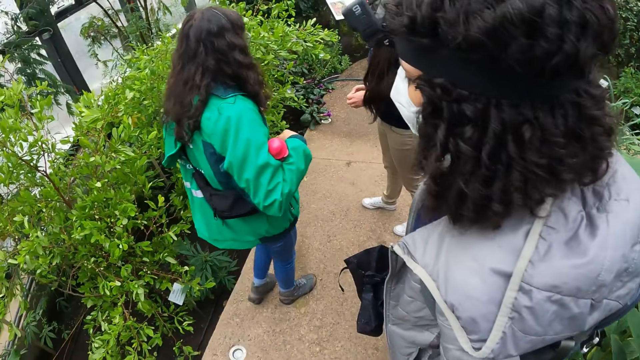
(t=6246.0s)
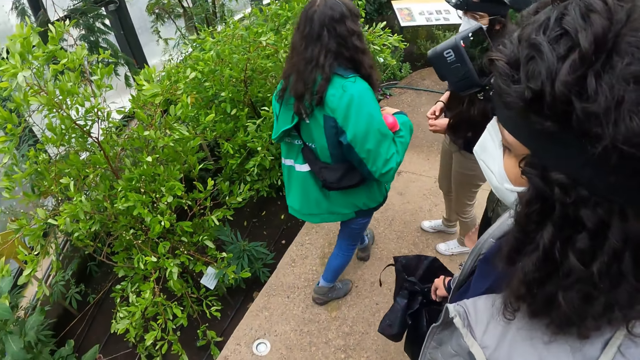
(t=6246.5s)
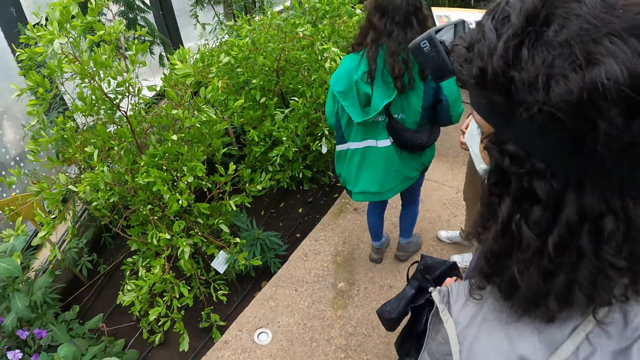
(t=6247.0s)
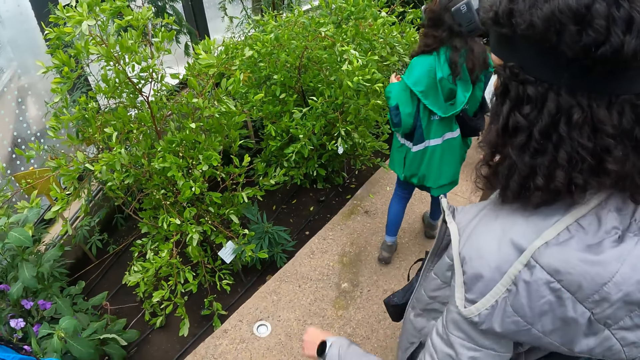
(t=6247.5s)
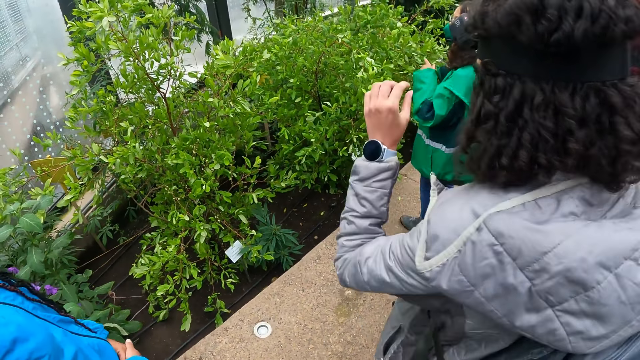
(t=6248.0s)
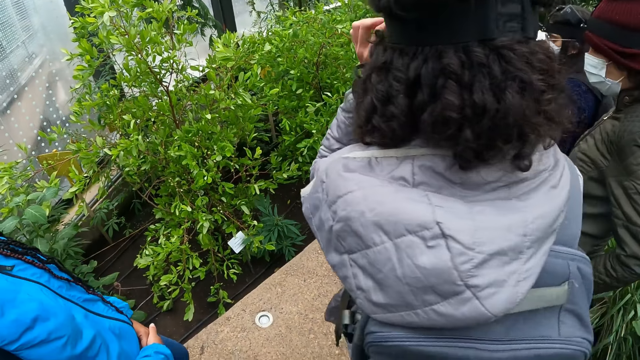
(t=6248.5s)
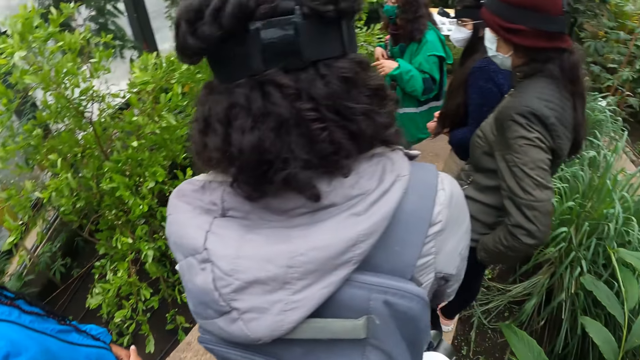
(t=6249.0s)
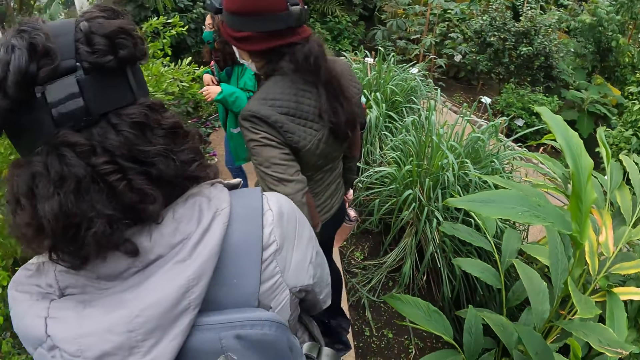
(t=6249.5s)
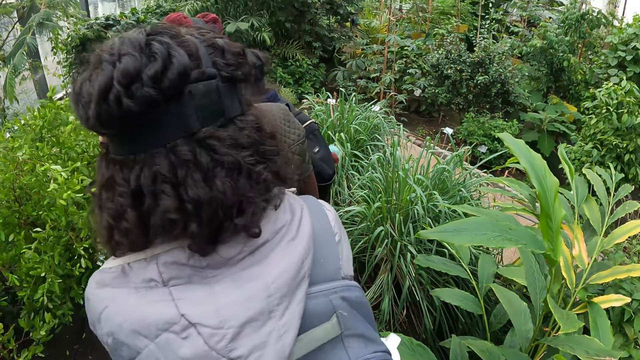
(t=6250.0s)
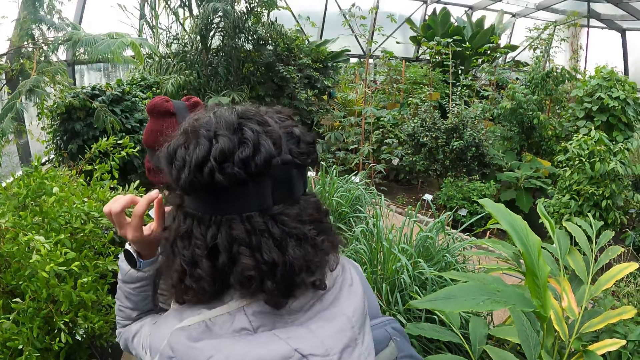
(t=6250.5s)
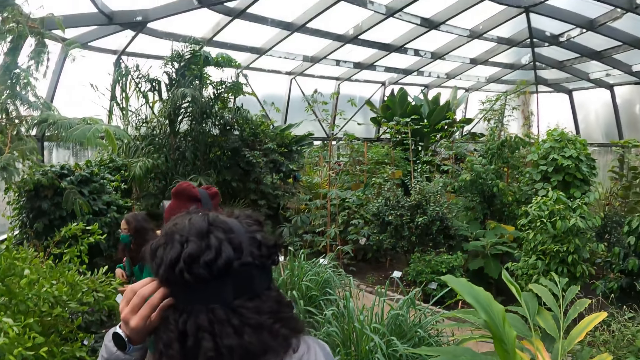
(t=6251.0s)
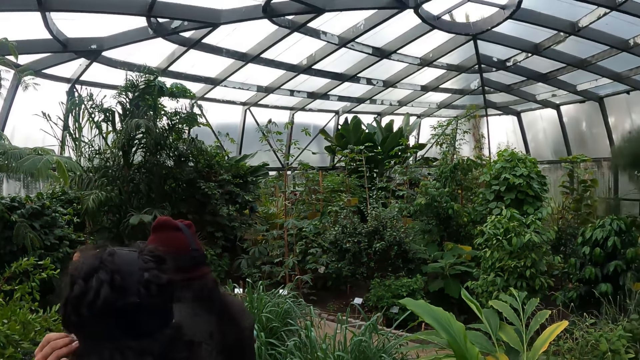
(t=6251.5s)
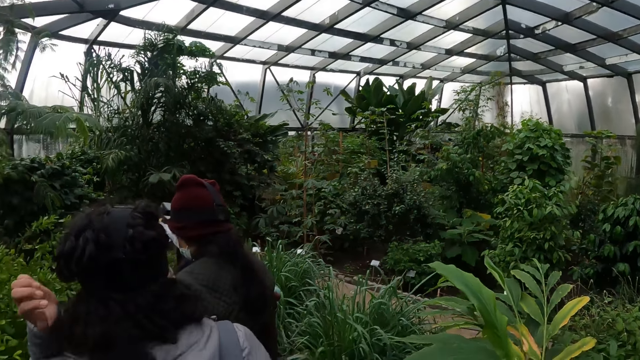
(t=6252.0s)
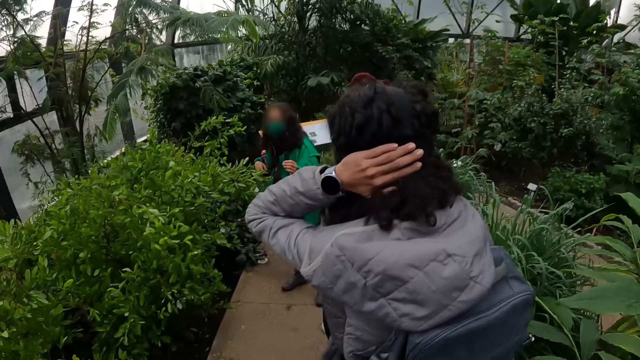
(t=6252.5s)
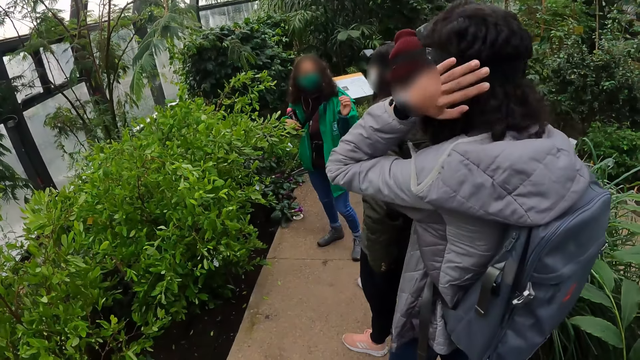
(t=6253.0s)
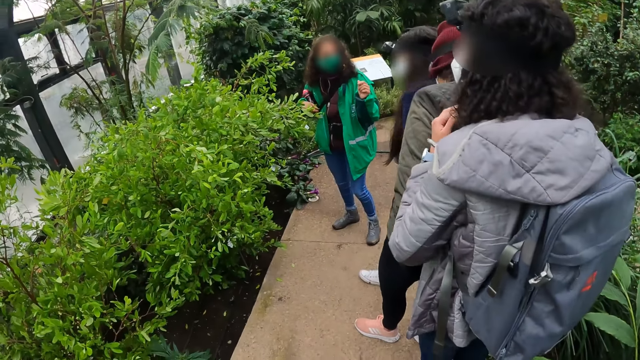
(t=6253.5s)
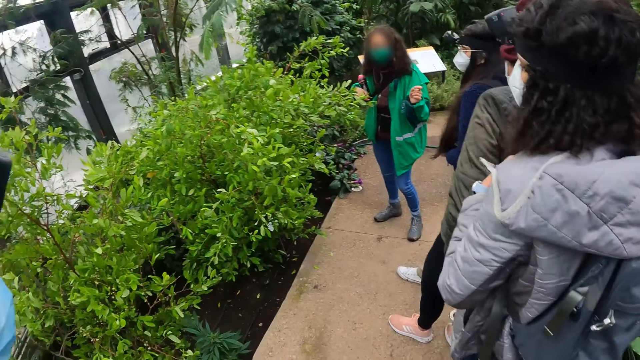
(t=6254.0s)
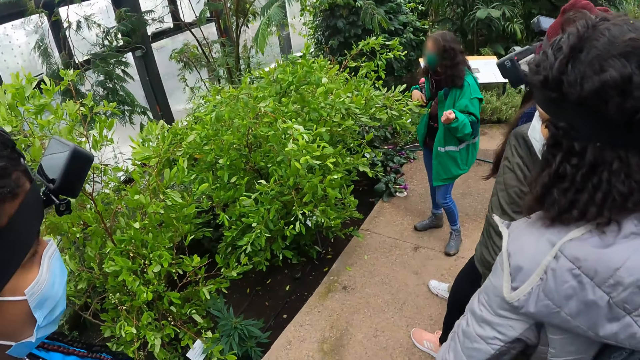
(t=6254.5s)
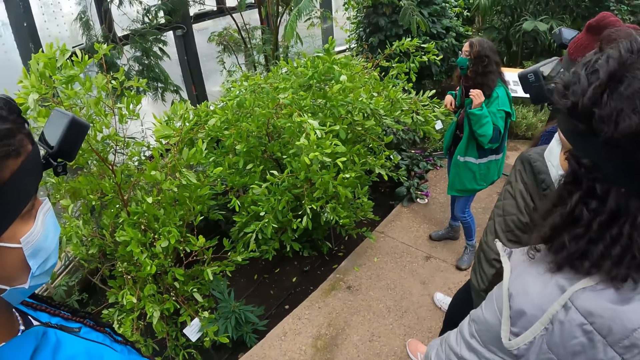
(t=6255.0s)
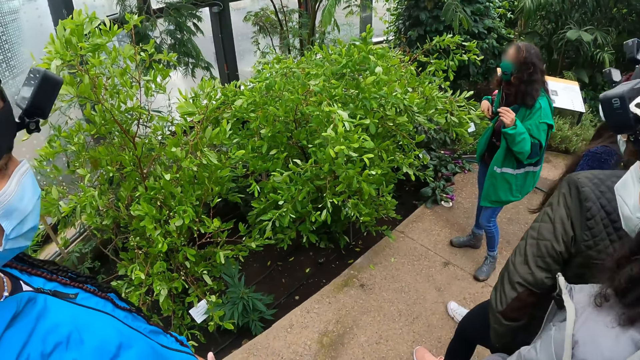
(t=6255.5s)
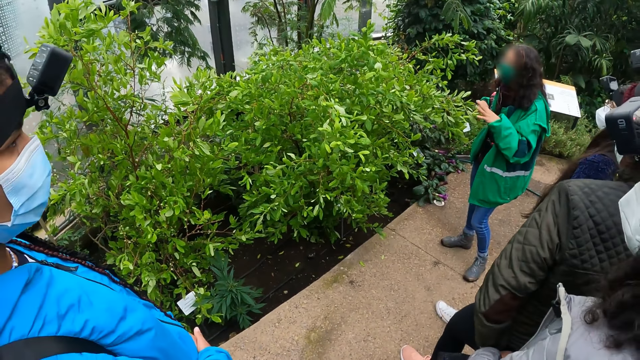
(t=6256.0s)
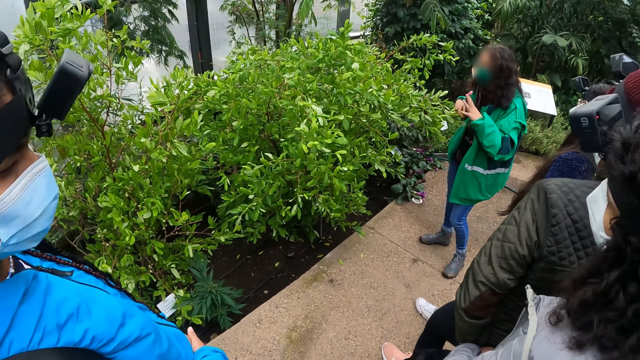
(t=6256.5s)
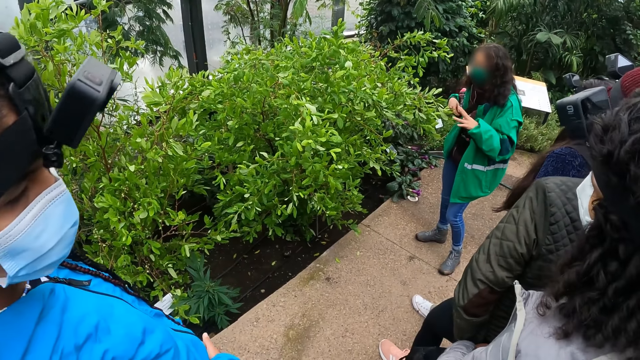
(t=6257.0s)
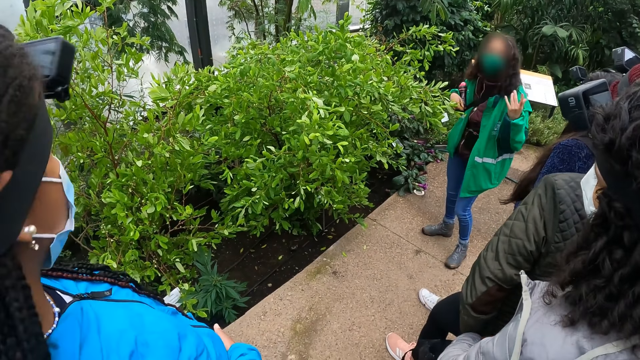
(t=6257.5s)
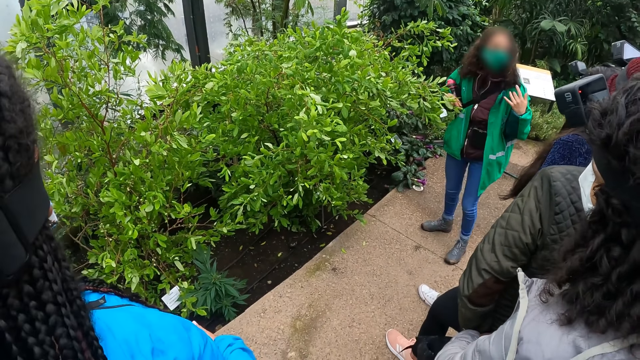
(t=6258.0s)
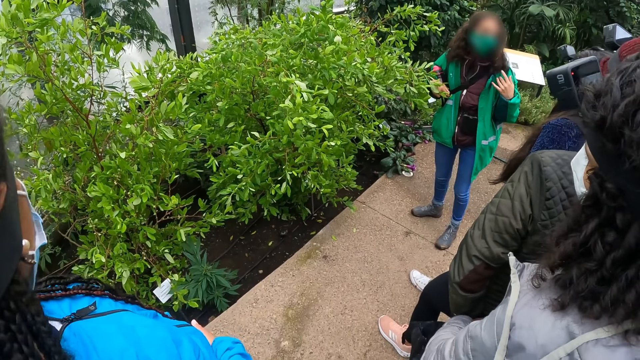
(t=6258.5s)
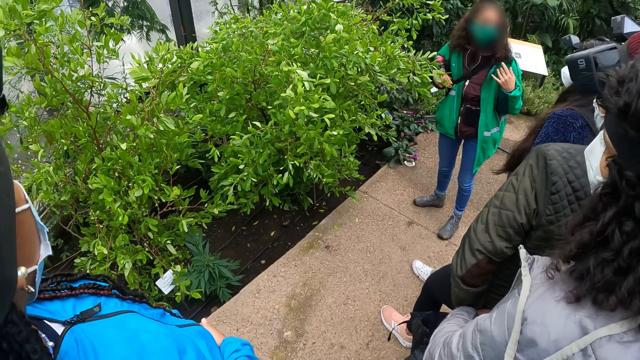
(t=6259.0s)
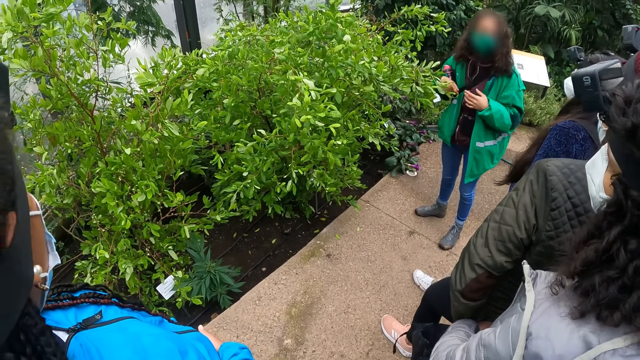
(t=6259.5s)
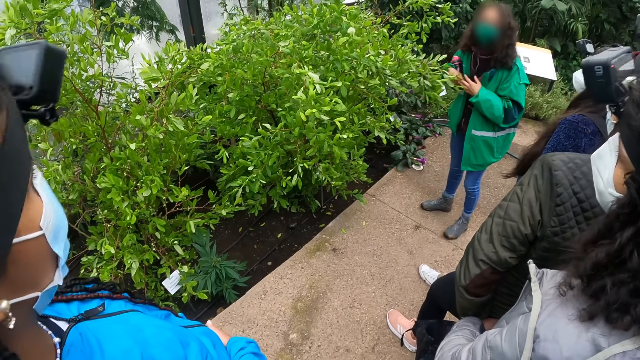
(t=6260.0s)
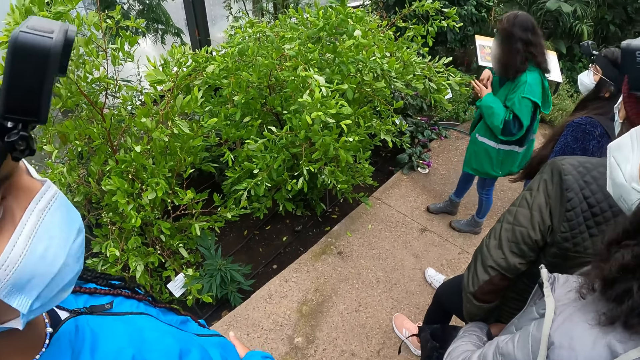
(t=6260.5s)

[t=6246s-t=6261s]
The camera wearer and her partners were walking on the walkthrough of the botanical garden. A woman touches her head with her left hand. The camera wearer looks at the plants.

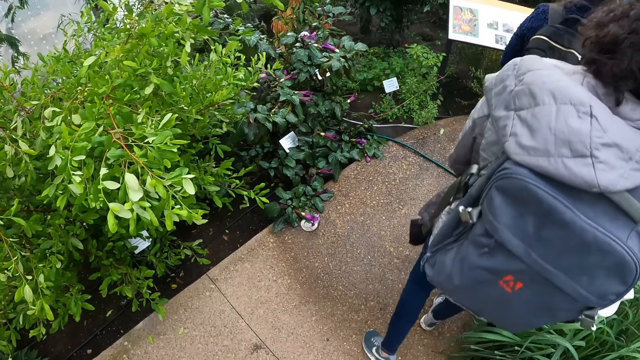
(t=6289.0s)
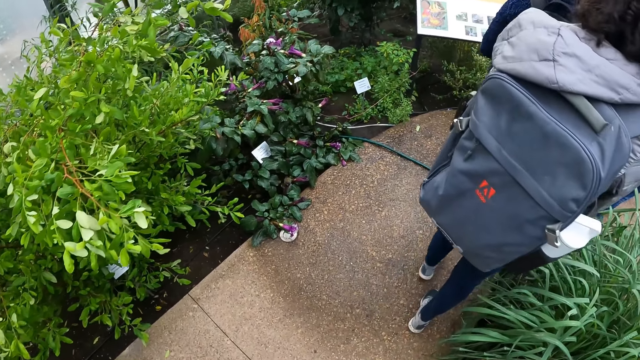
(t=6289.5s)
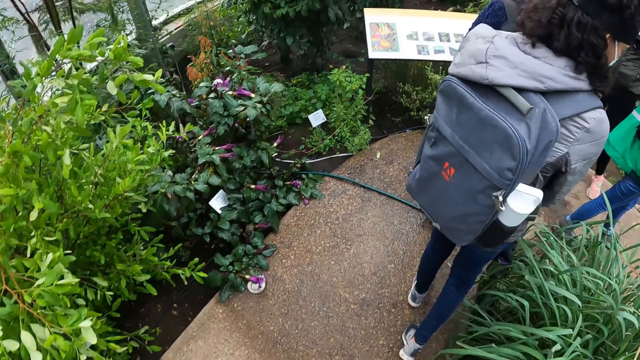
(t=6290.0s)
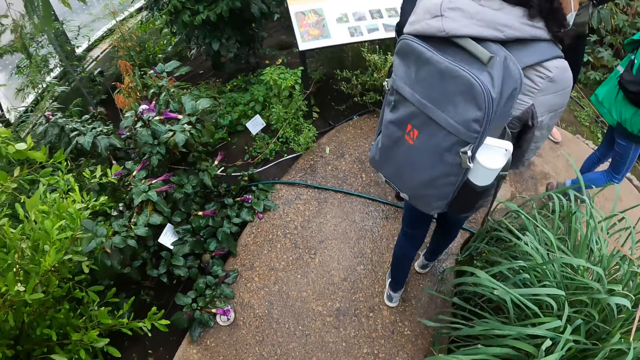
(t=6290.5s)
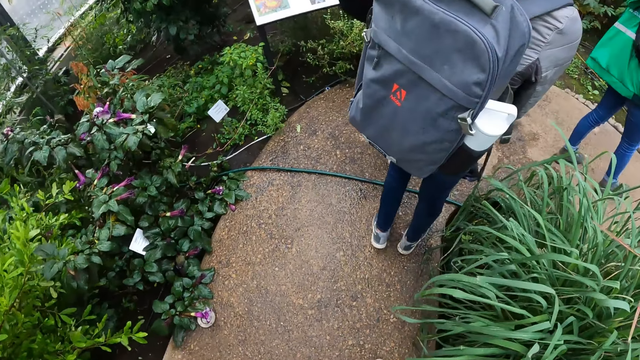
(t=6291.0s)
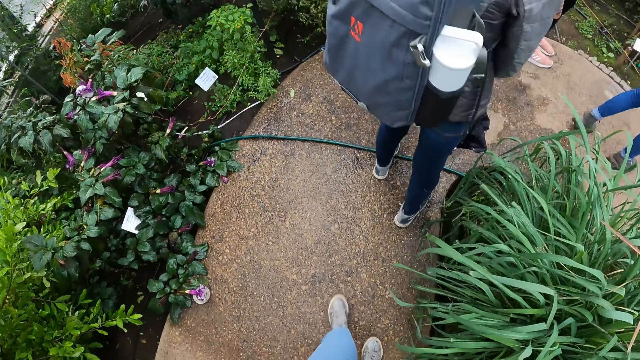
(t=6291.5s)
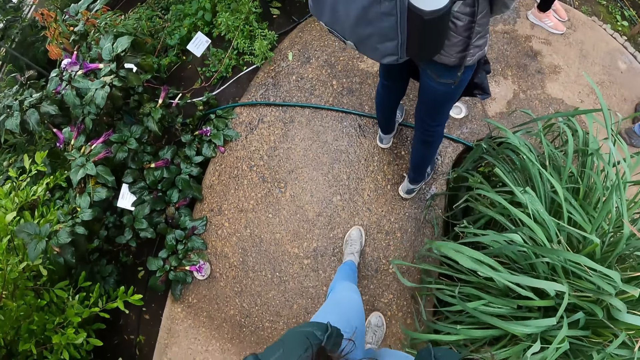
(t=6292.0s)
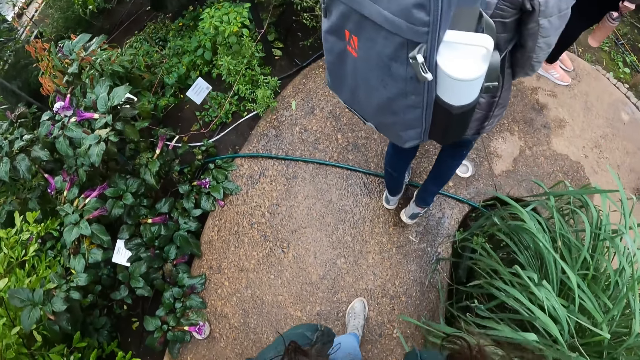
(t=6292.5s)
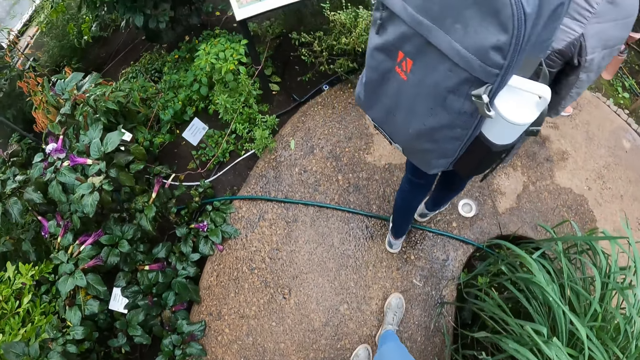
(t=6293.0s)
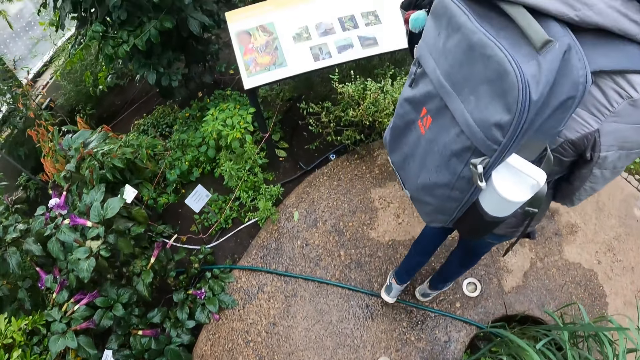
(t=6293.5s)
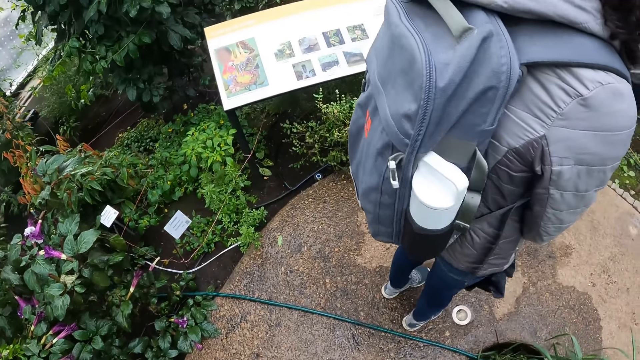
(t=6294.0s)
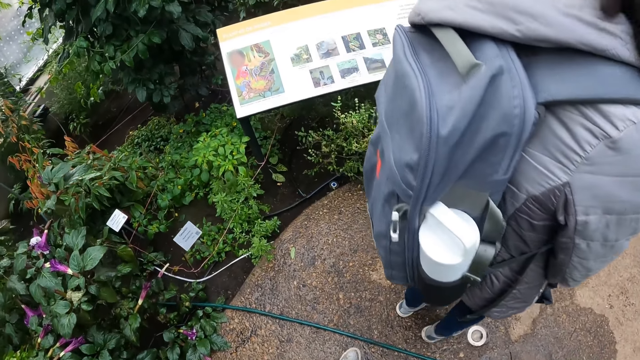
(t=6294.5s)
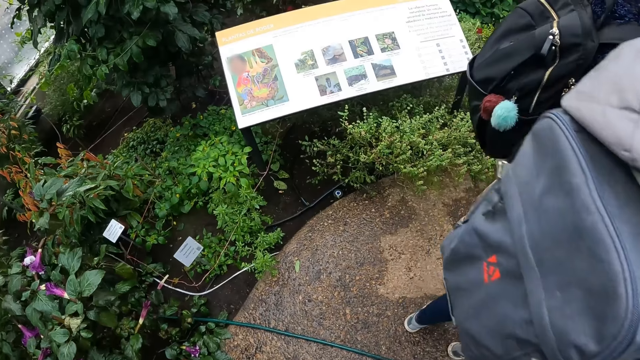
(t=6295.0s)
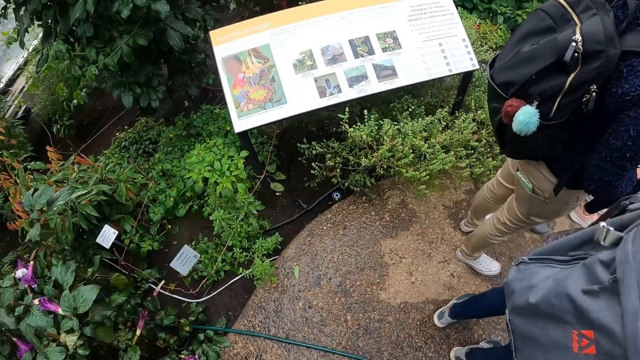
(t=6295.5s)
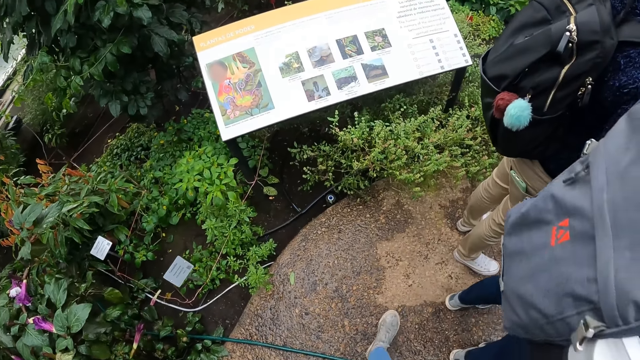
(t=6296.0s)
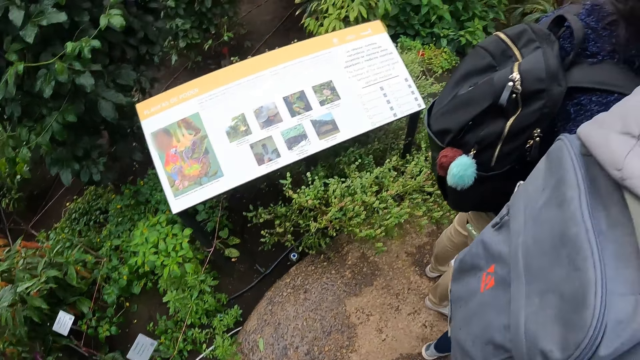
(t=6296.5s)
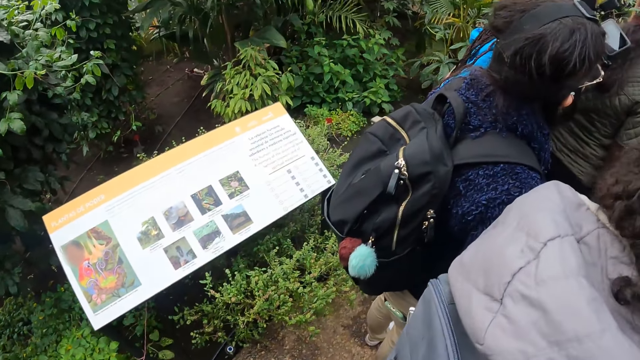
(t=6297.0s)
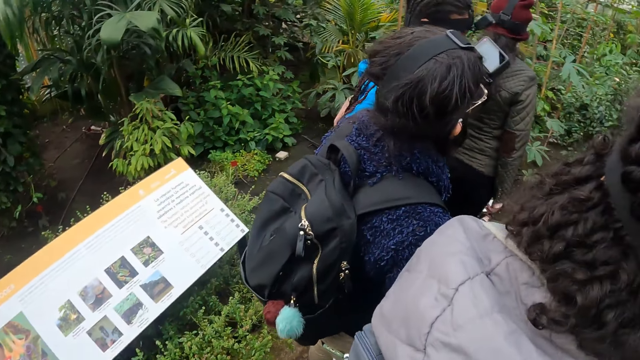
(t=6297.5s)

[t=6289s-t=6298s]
The camera wearer moves around. They look at the paper.
